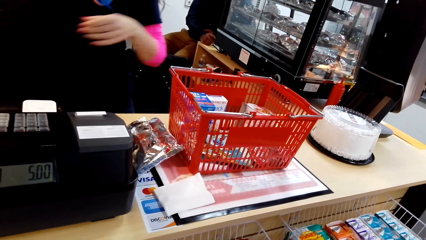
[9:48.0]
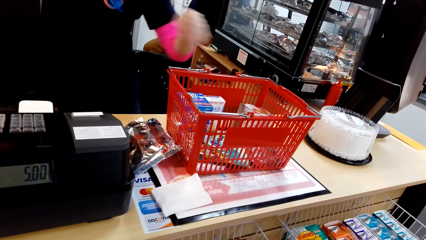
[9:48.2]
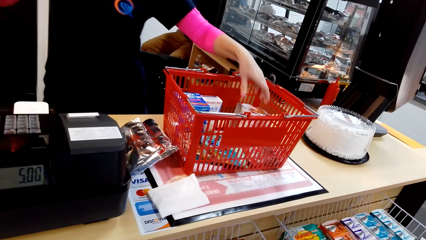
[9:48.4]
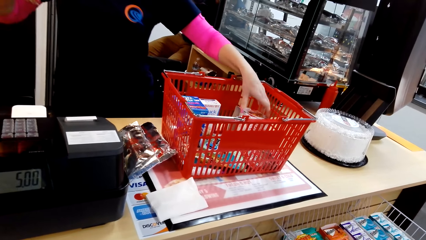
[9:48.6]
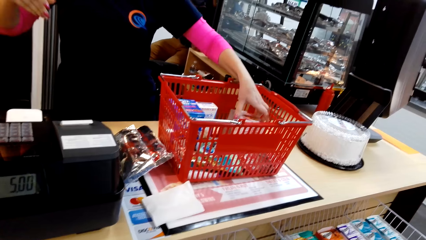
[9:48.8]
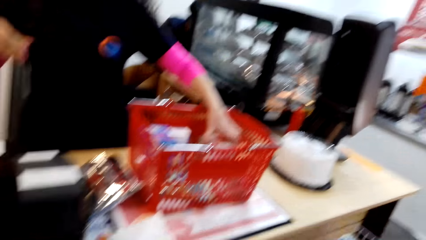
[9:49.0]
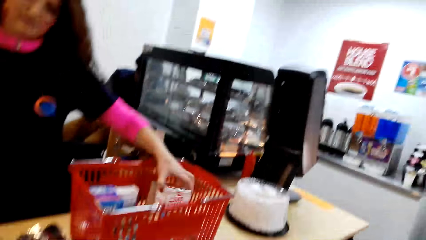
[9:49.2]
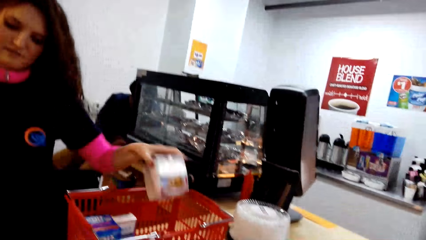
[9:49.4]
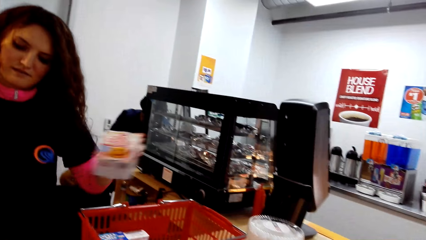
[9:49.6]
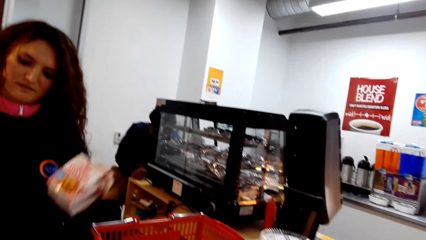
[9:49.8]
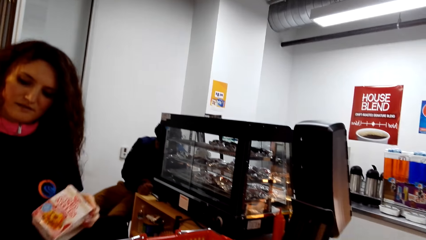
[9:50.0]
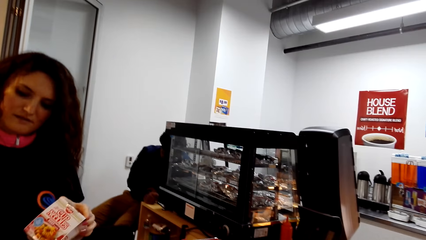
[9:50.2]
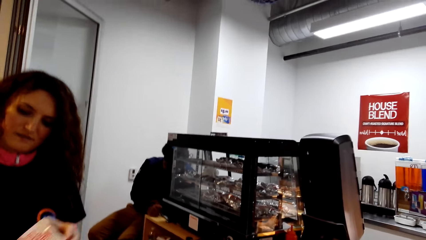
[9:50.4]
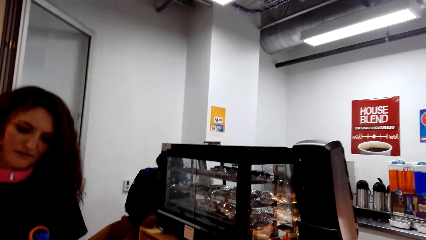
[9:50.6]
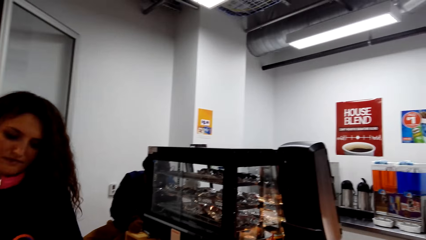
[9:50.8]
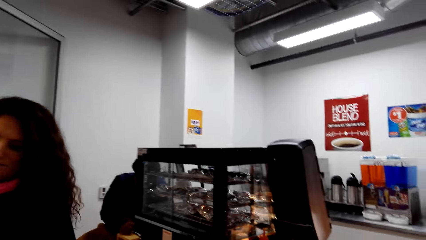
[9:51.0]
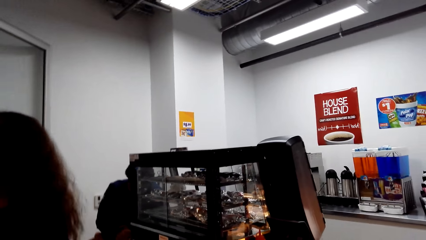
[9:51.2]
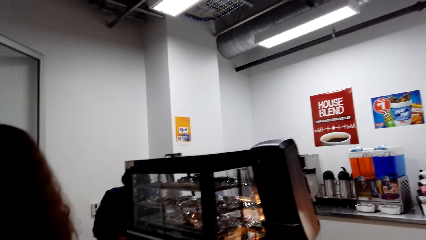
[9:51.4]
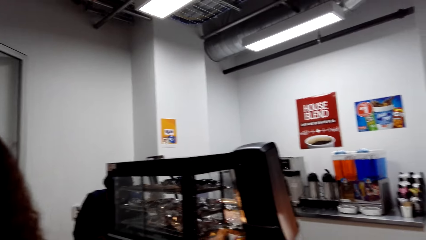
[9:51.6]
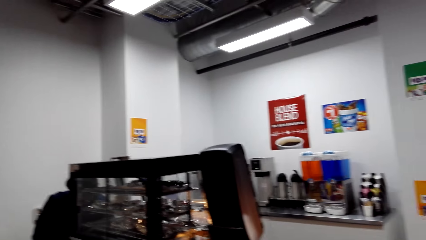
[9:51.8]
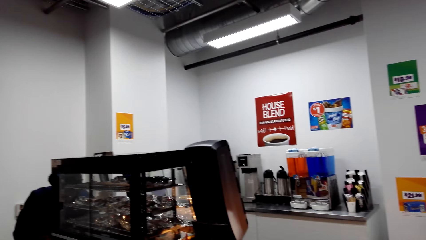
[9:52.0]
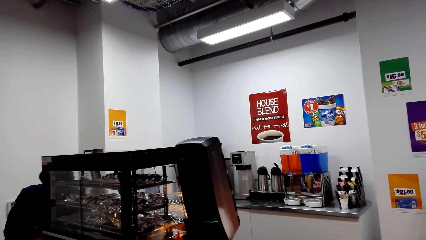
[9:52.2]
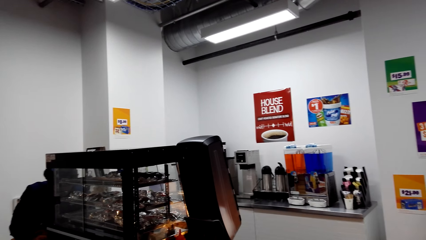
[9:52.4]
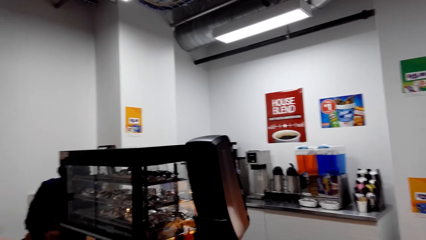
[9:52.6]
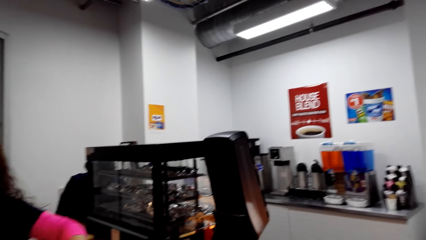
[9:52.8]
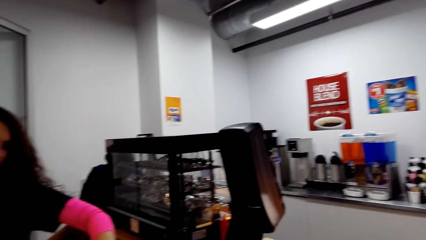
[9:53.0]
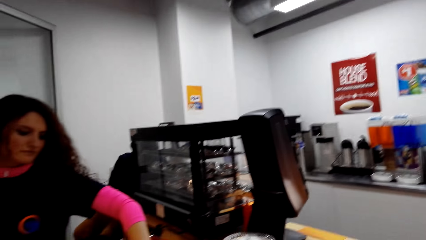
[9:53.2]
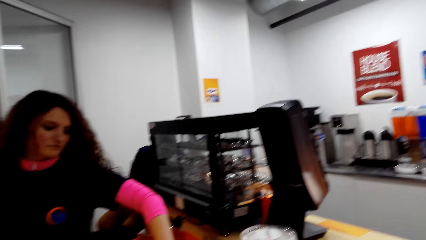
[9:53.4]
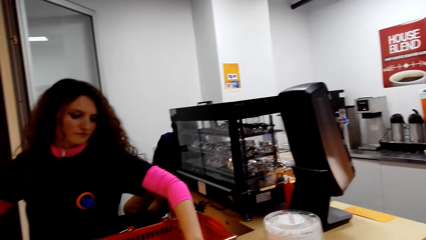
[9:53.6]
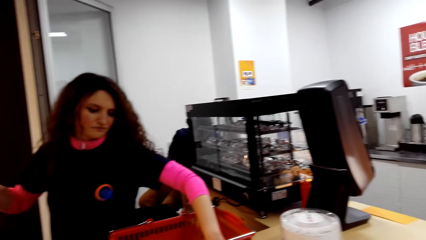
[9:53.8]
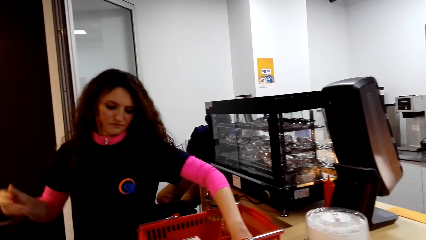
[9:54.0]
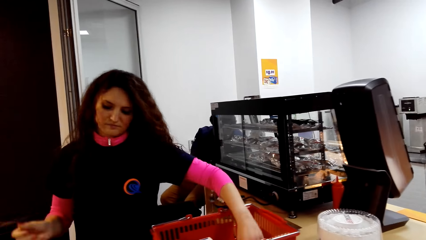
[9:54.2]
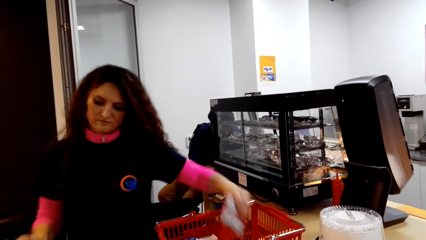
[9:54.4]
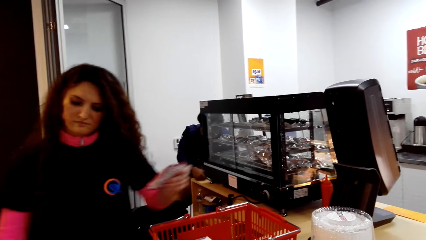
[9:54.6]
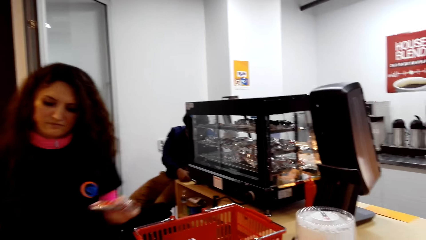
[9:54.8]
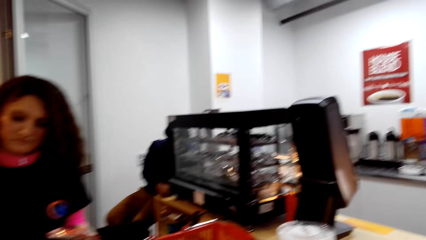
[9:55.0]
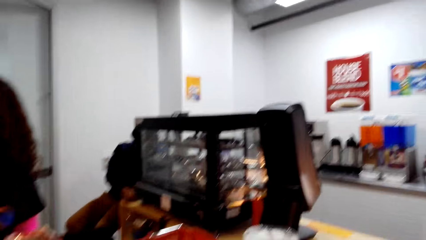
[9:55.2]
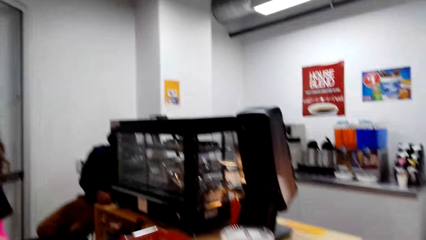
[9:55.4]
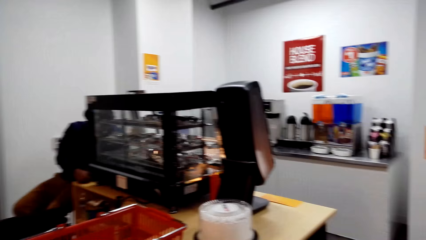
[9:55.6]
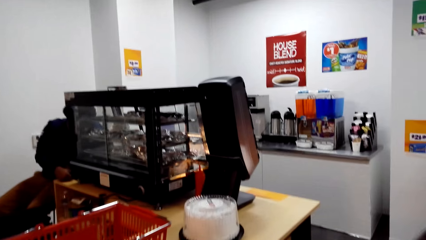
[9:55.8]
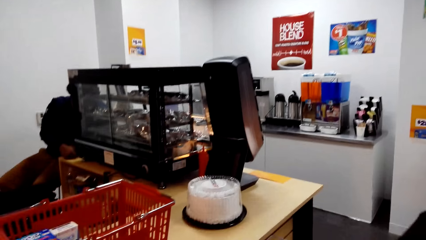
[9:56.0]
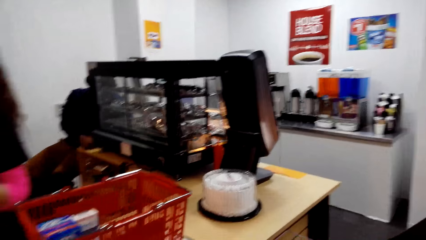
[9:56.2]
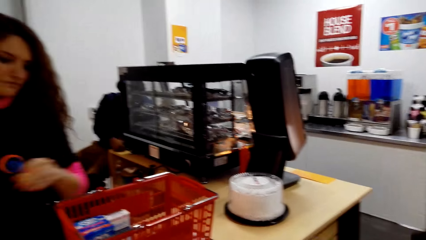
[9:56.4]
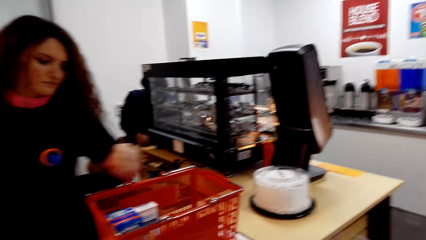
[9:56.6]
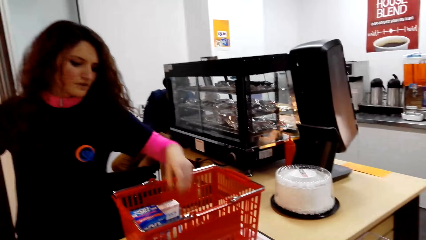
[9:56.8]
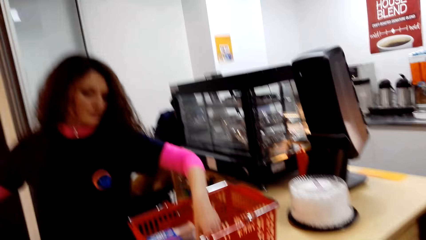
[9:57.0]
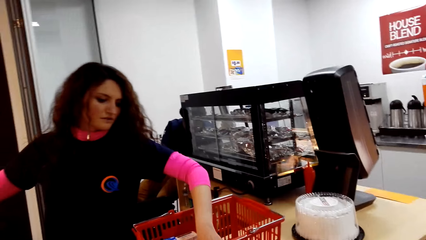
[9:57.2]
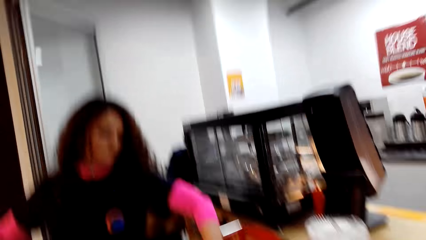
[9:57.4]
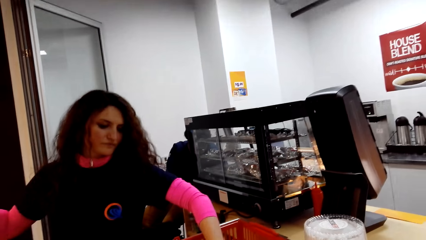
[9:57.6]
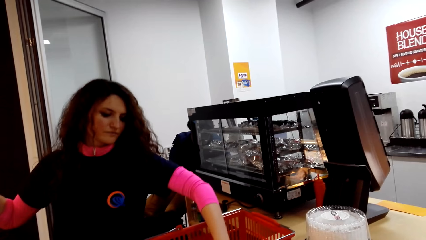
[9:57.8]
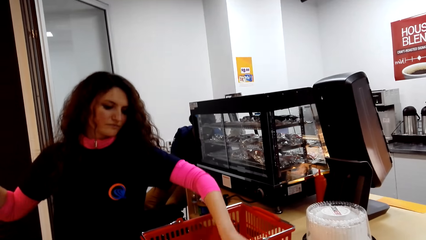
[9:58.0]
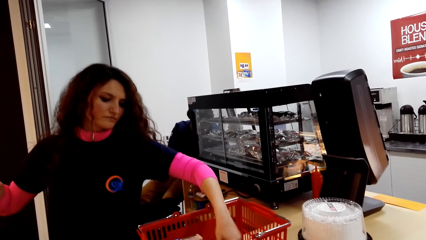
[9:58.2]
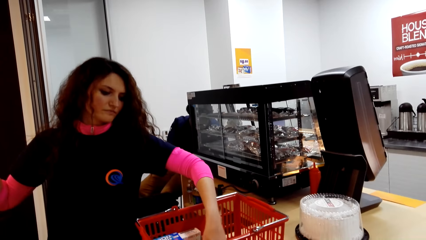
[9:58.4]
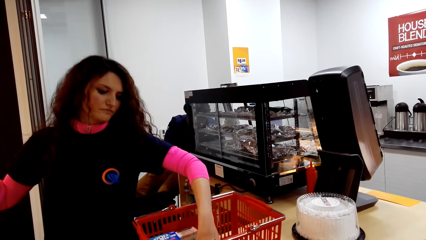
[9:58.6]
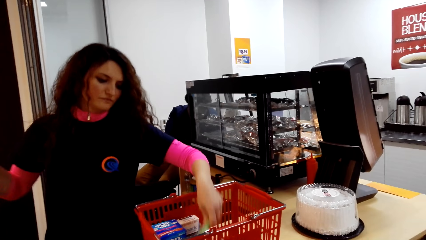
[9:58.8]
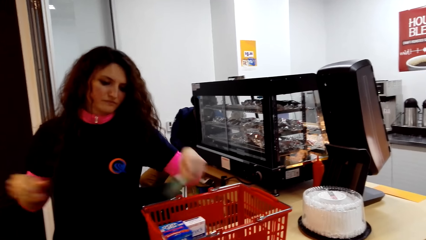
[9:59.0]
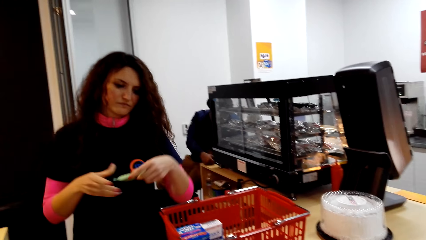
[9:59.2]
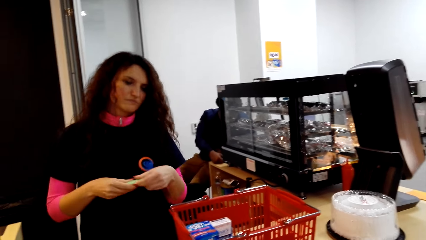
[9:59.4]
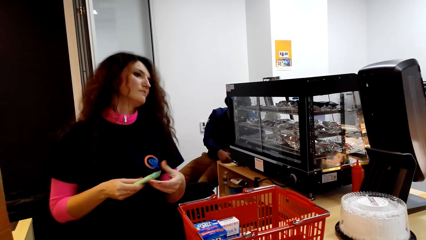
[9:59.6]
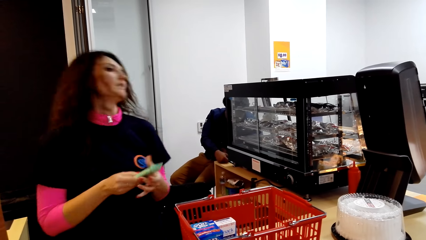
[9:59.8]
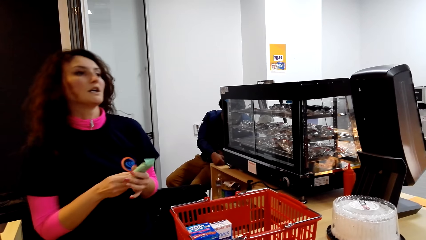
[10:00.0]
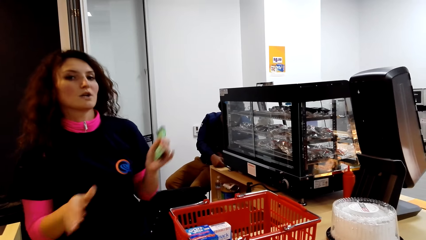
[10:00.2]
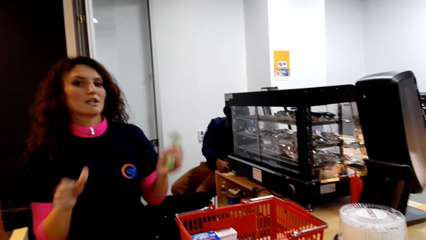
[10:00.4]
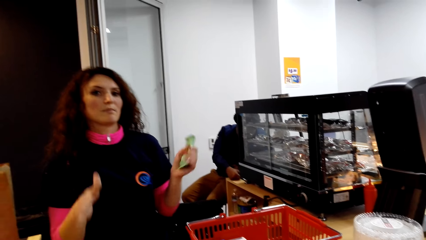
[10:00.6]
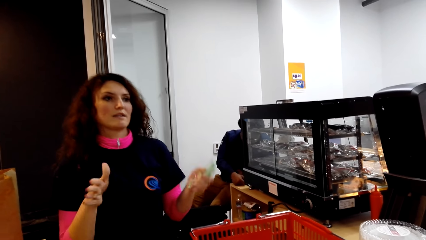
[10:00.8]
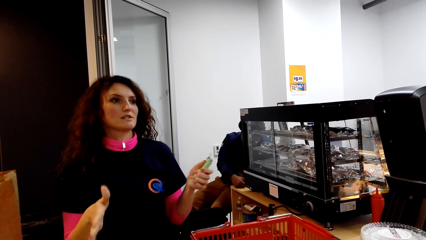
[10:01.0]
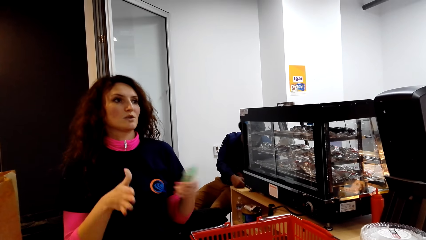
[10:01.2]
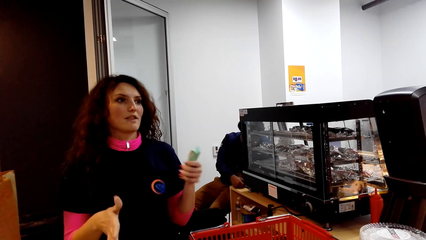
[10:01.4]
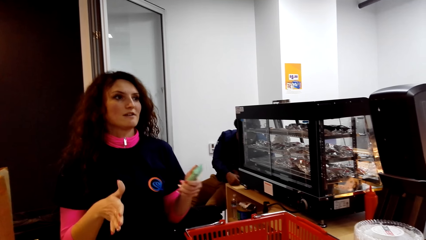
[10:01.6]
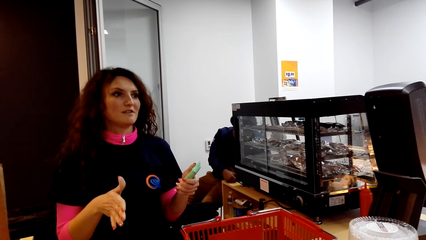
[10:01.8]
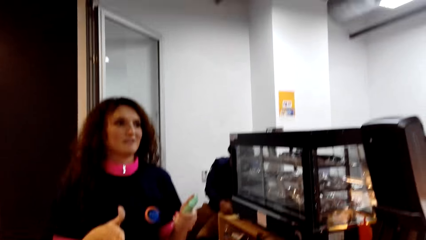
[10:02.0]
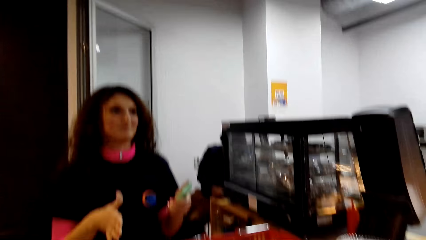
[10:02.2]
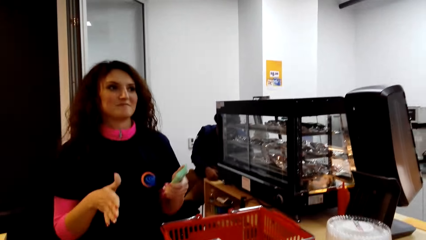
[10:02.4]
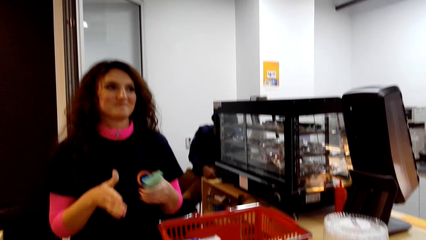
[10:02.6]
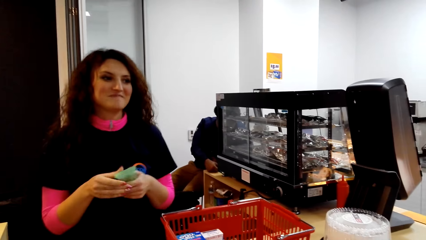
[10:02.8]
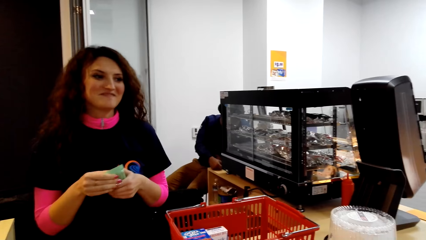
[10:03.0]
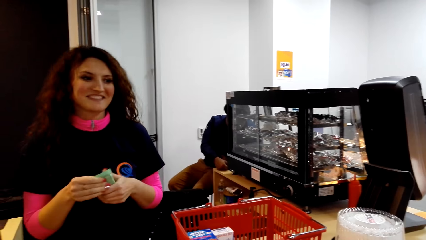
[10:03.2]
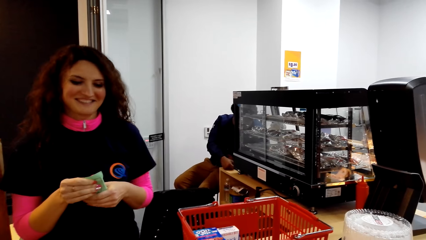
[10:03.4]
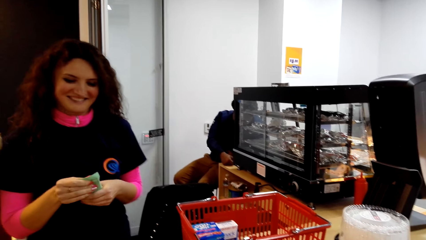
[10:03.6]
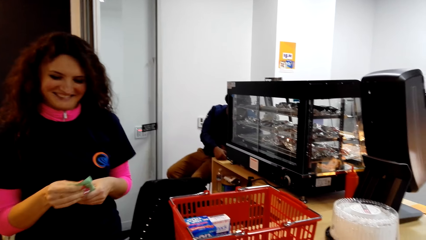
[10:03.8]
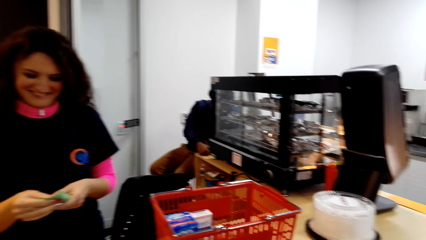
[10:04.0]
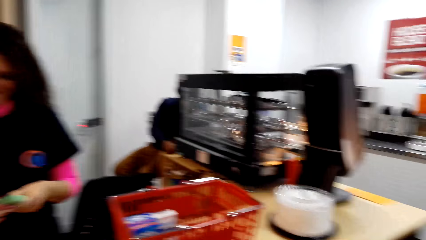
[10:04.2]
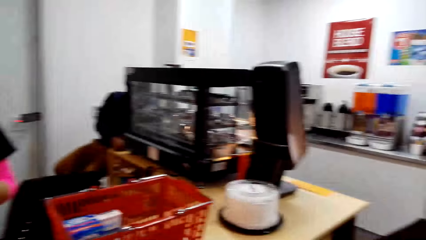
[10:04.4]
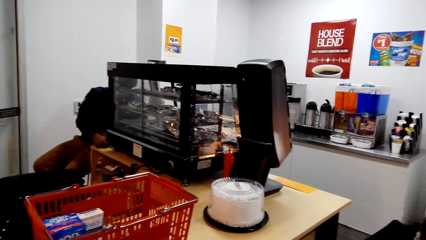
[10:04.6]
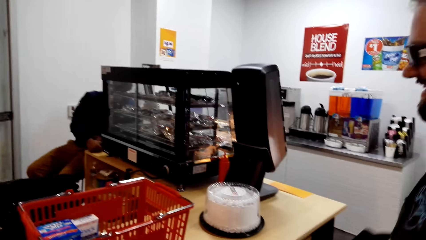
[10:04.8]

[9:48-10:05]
A lady picks up something from a basket. She picks up something from the basket again. She operates a point of sale machine and picks up something from the basket. She picks up something from the basket again. The lady talks to the camera wearer. The camera wearer talks to the lady. The lady moves her hands.
